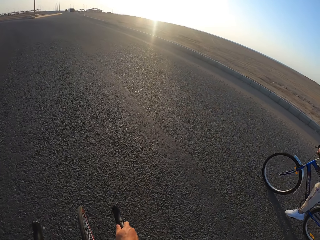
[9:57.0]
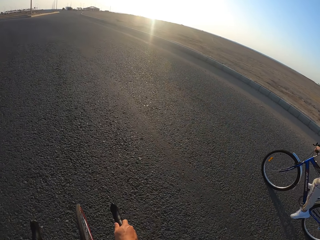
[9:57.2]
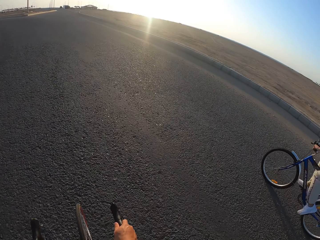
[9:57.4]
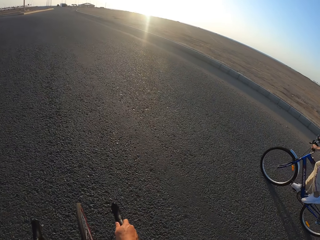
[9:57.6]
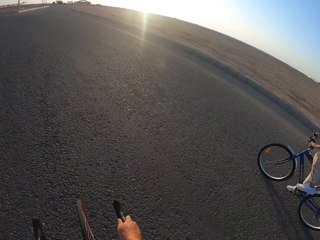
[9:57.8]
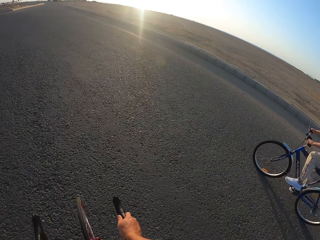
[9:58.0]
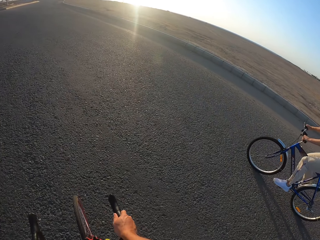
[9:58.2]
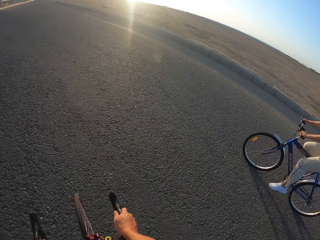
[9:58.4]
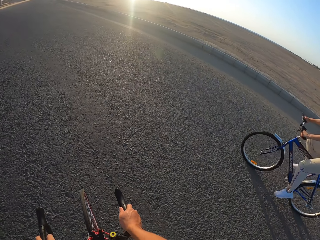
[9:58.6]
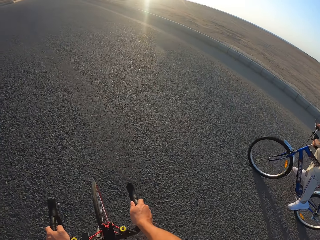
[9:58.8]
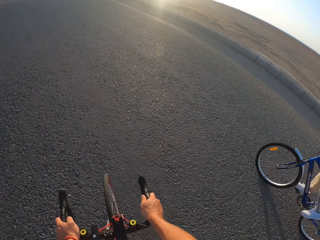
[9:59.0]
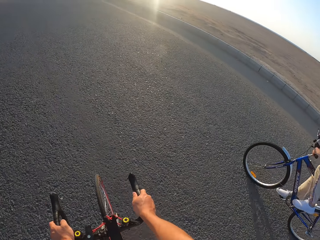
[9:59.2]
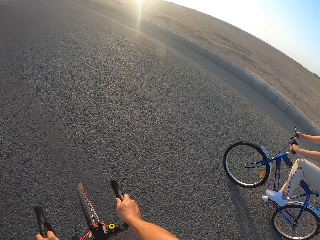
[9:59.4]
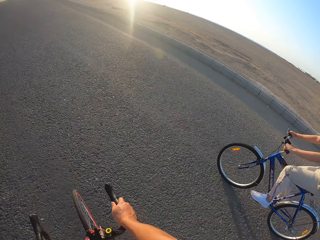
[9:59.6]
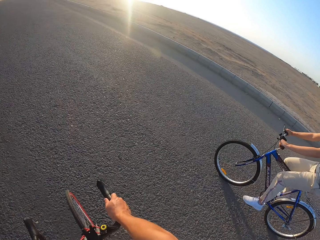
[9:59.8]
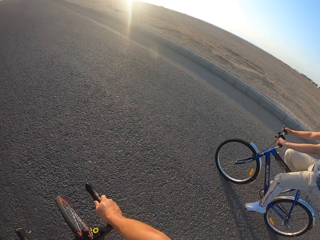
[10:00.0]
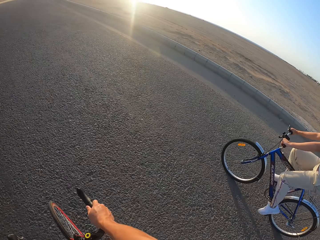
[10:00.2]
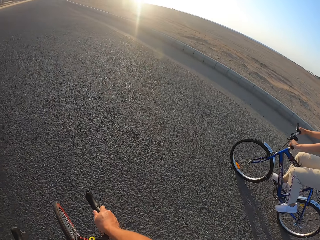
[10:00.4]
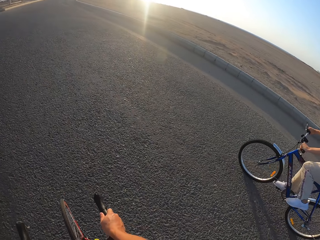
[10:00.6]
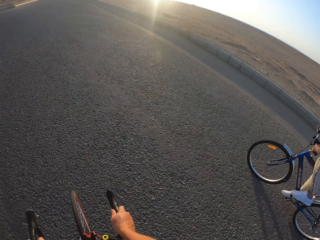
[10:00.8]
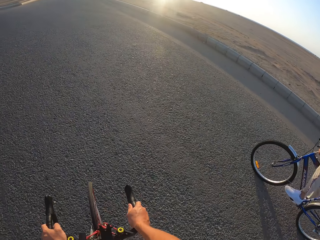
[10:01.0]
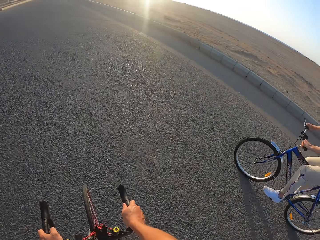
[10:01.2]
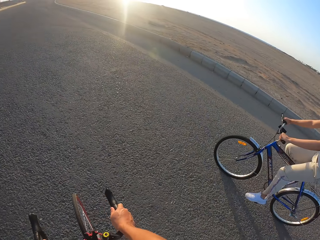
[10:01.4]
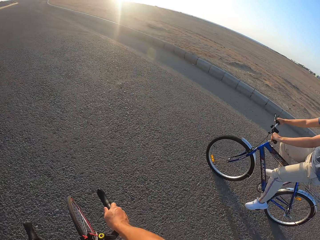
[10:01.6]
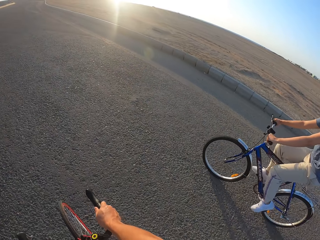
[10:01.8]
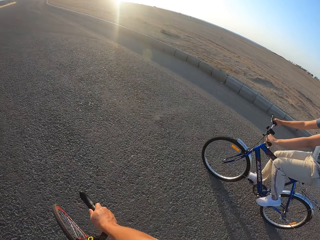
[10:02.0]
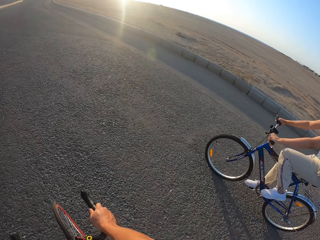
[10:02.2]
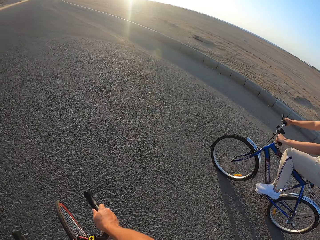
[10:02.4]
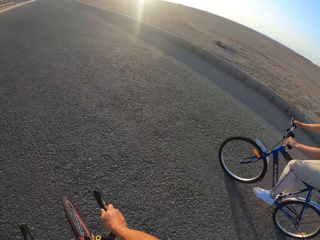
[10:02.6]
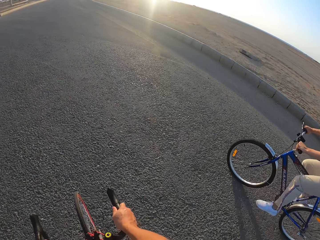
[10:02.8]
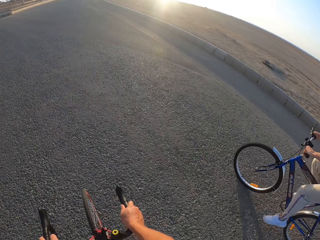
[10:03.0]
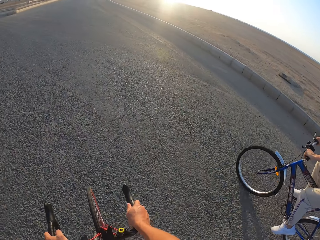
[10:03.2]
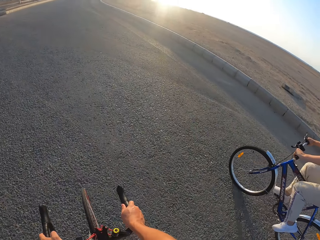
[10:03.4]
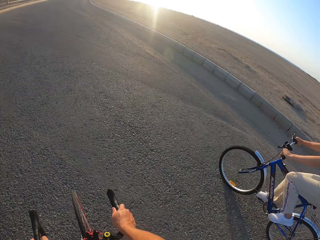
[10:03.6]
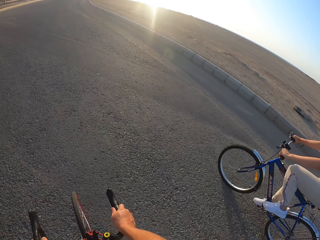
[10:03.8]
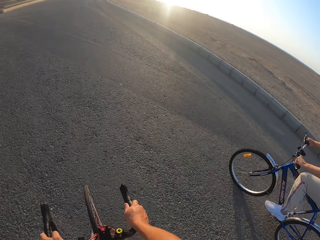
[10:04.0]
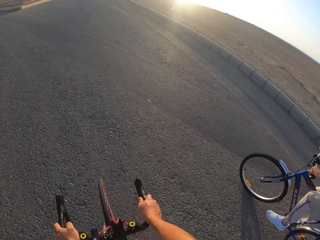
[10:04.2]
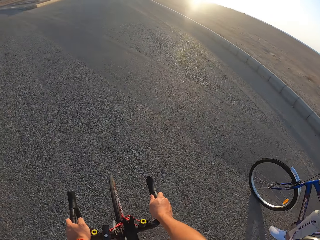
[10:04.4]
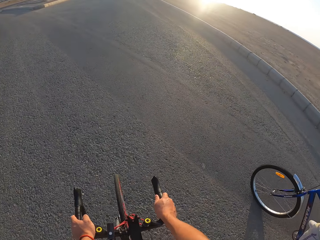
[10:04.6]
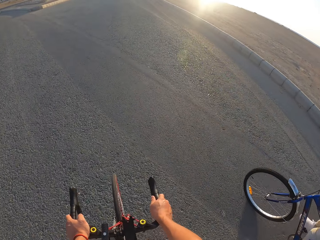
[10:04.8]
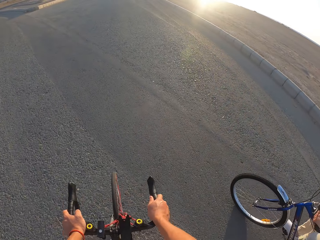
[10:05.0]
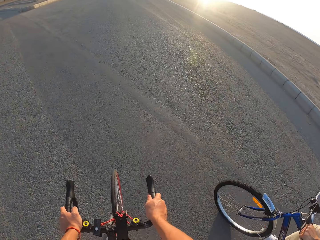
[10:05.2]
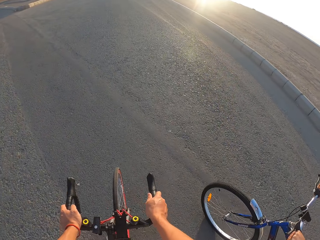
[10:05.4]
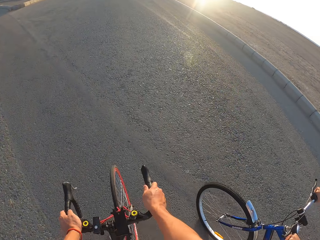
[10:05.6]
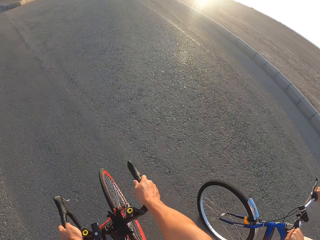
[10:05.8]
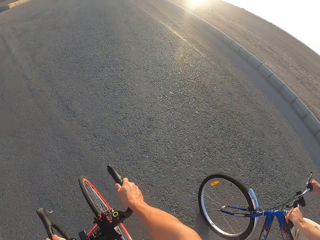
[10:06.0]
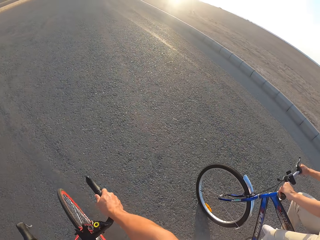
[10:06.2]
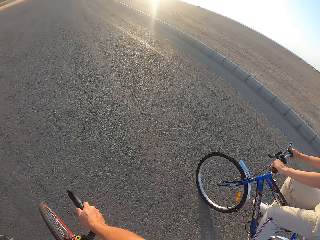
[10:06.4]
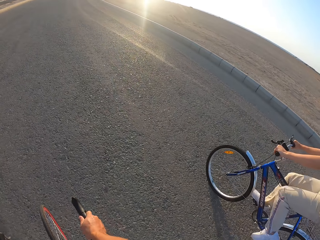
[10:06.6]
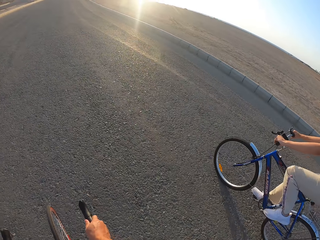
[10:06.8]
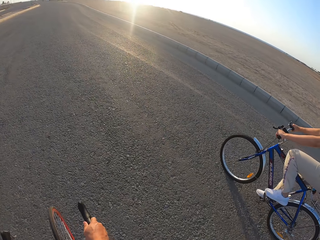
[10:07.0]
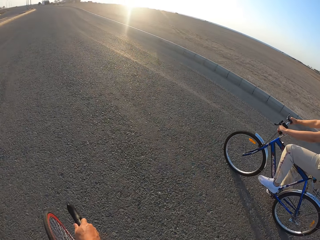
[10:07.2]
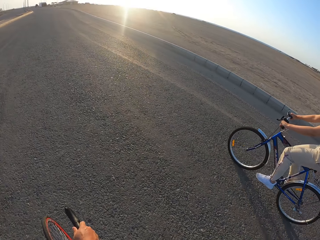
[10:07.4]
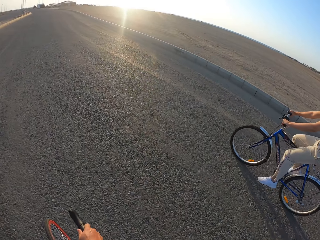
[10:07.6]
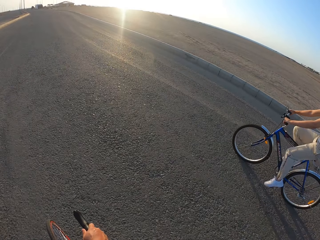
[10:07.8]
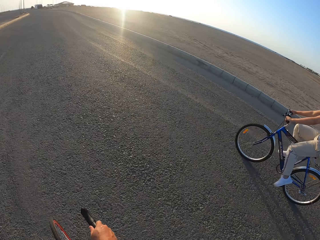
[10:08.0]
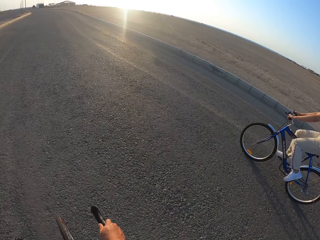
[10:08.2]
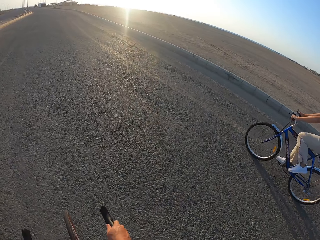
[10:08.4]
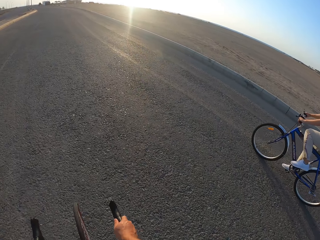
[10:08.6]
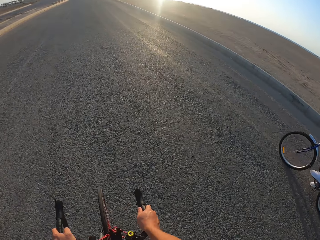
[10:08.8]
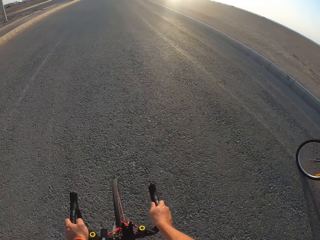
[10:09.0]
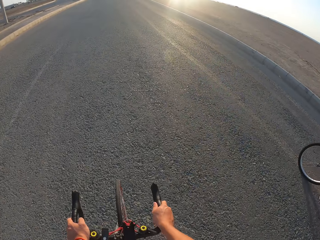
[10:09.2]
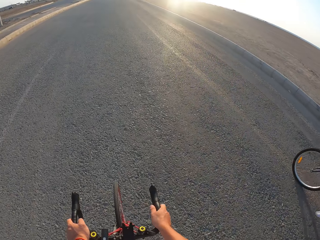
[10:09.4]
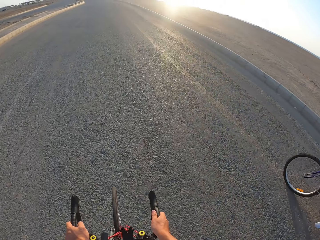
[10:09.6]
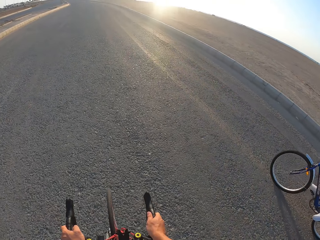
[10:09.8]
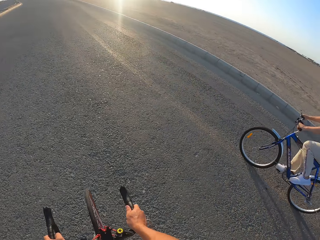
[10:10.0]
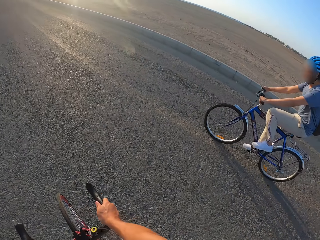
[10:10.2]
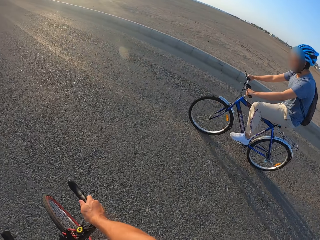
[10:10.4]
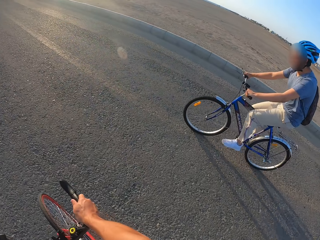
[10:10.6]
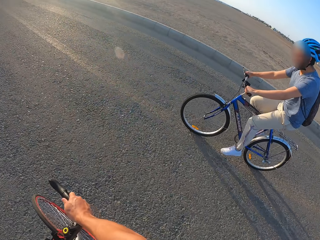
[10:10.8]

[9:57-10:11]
A man rides the bicycle. The man cycles to the right. The camera wearer cycles to the right.

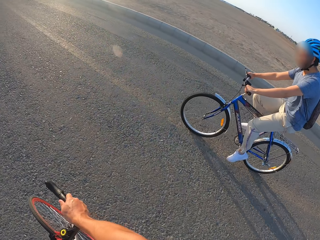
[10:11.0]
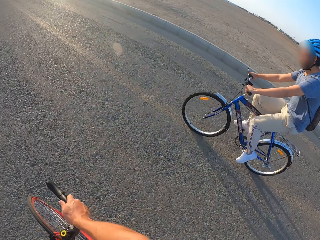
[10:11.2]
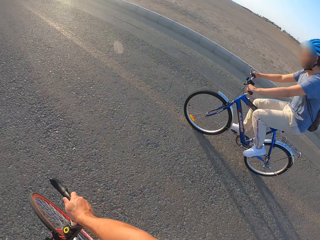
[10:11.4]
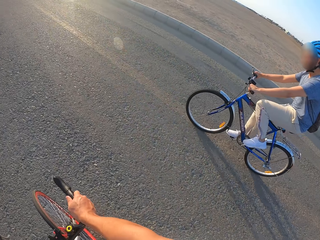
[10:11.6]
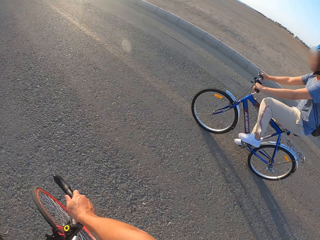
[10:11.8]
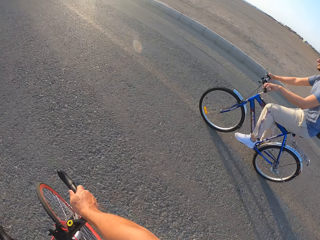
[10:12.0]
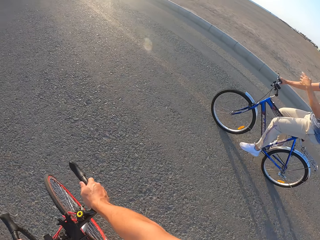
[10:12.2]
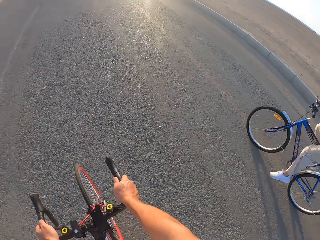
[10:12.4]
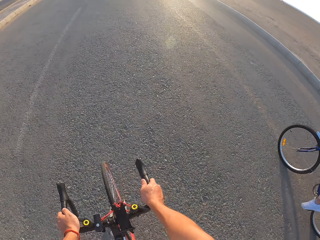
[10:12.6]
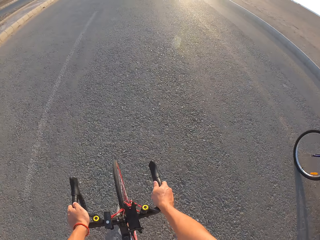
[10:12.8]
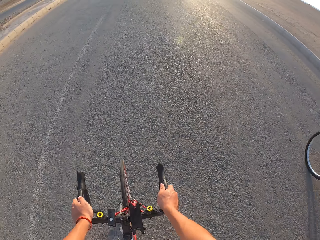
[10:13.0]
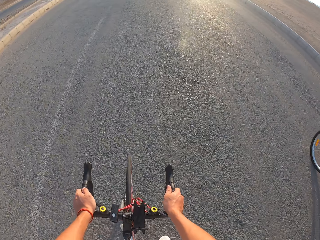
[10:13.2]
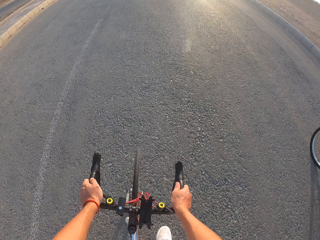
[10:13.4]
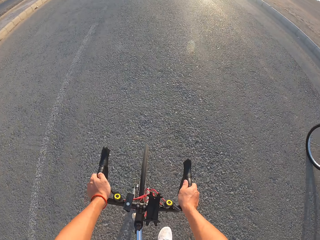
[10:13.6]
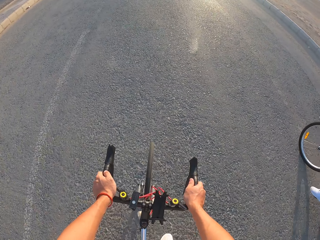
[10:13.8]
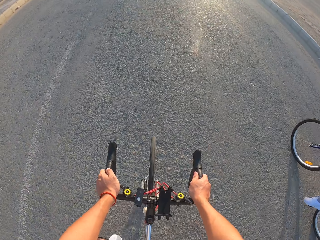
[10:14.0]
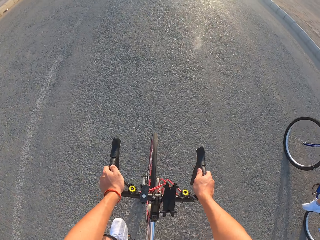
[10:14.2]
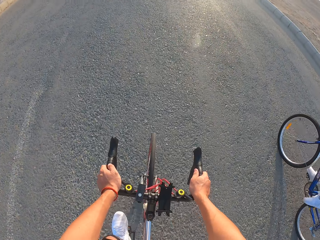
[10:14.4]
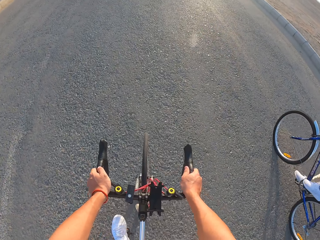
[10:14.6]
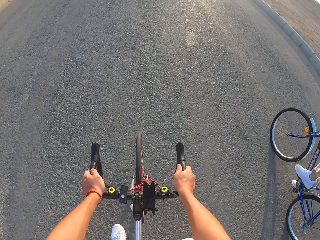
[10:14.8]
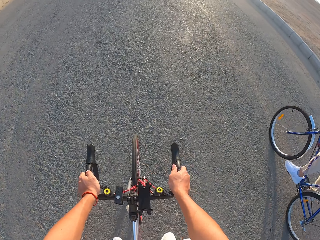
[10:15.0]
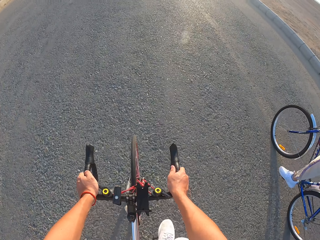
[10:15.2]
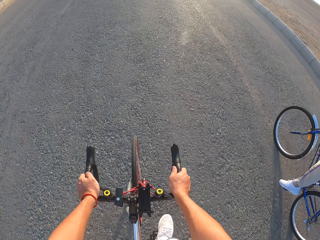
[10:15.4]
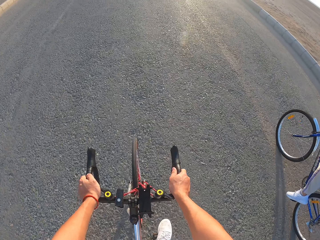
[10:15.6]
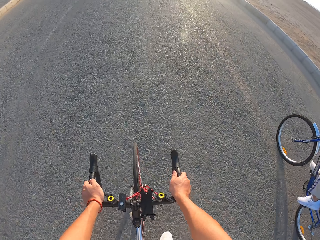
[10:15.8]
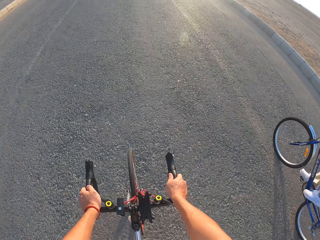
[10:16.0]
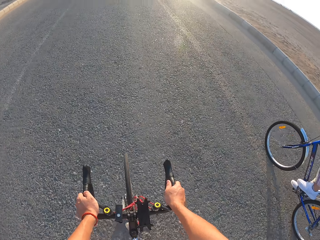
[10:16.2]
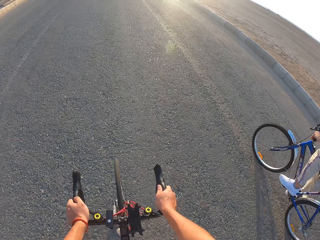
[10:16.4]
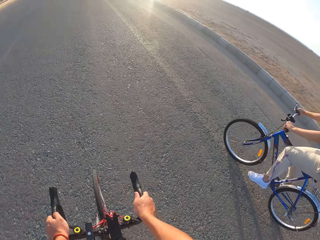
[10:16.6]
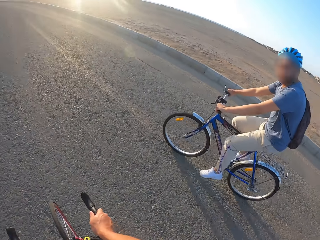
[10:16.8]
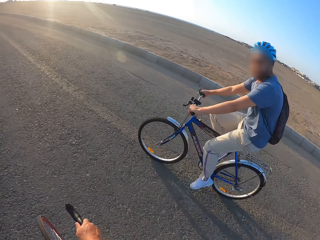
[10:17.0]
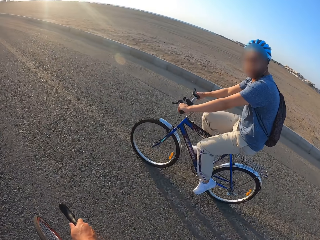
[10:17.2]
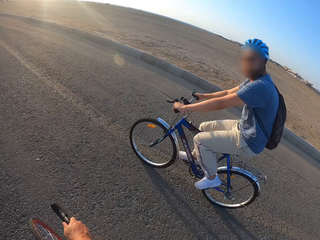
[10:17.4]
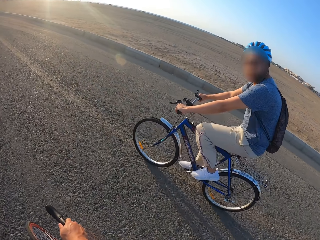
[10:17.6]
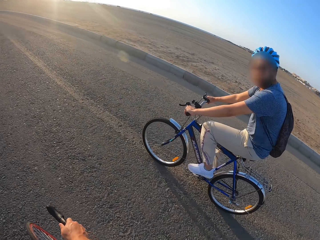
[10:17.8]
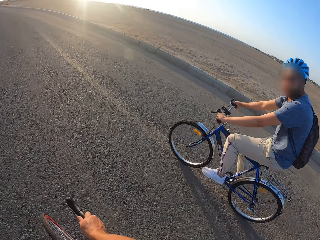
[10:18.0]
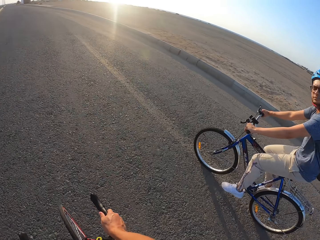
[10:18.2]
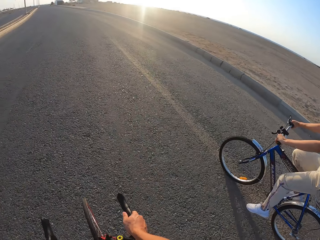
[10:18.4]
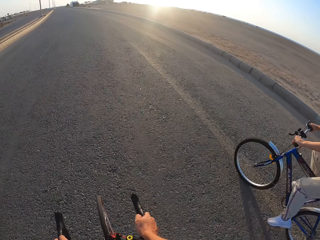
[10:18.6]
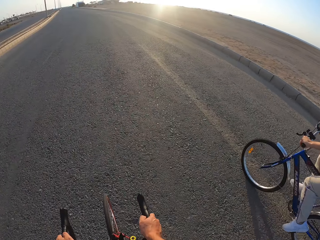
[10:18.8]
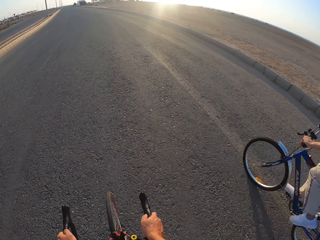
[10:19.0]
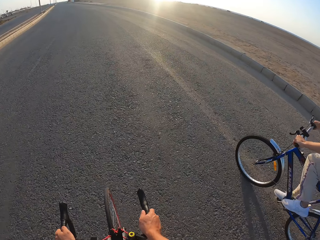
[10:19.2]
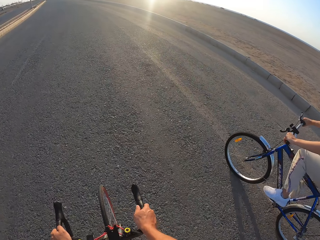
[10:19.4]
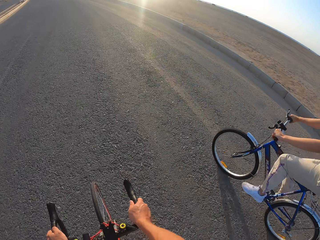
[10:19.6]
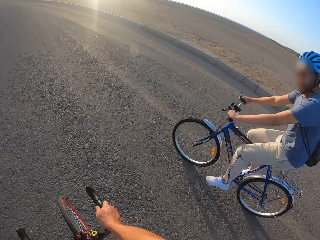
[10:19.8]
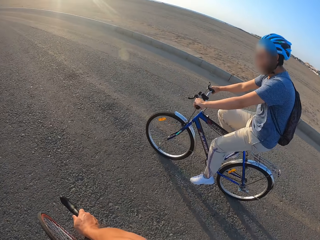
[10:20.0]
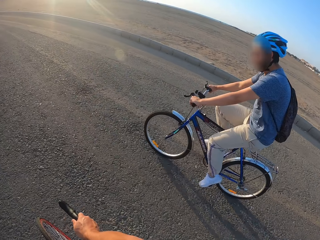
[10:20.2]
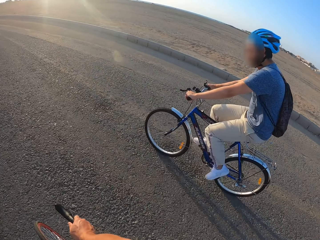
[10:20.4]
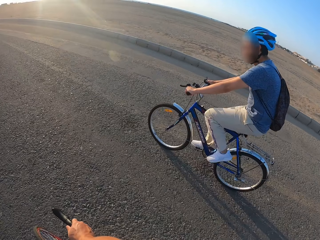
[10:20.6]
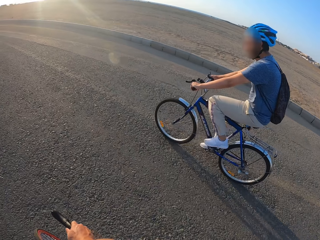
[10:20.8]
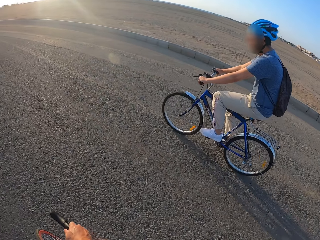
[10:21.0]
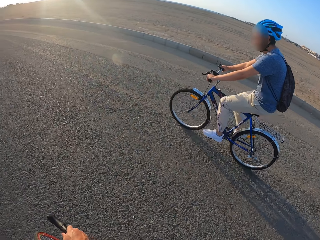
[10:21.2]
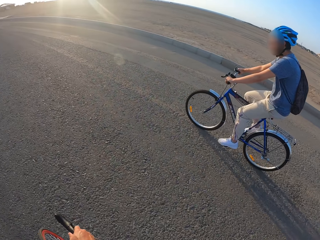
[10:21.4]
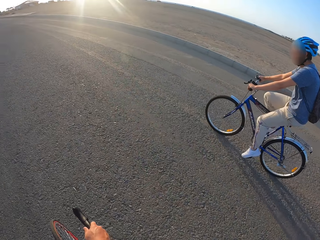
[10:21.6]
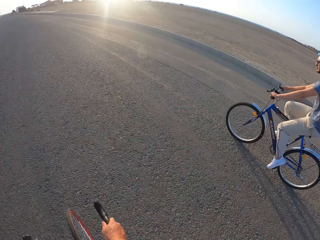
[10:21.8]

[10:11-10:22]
A man moves the hand. The camera wearer rides the bicycle. The man rides the bicycle.
